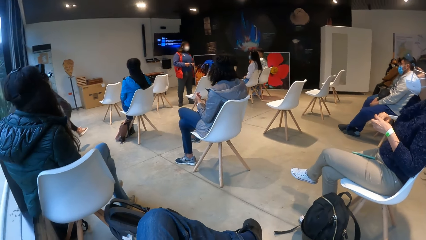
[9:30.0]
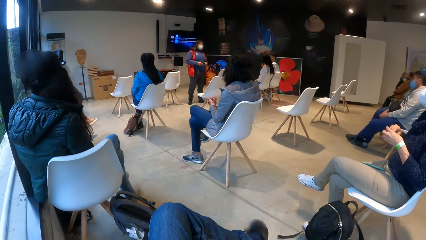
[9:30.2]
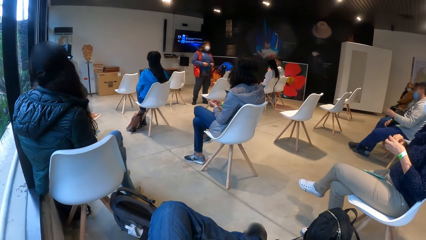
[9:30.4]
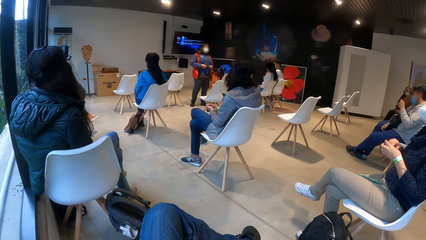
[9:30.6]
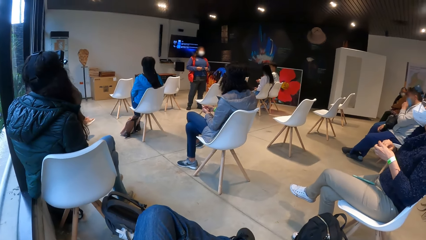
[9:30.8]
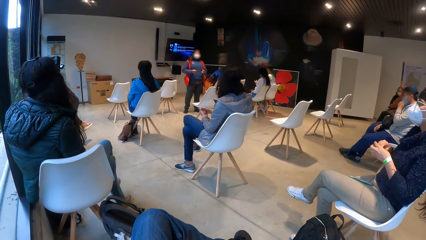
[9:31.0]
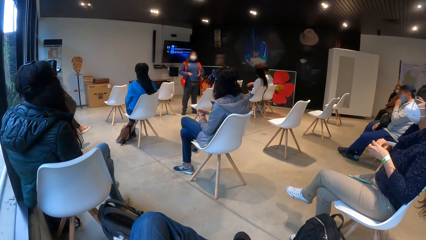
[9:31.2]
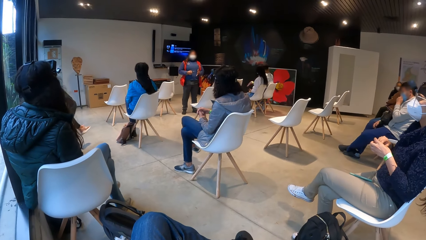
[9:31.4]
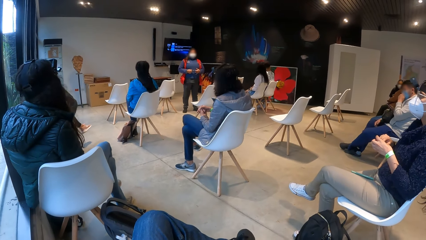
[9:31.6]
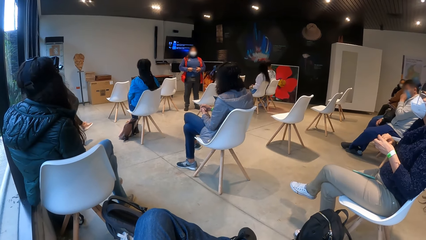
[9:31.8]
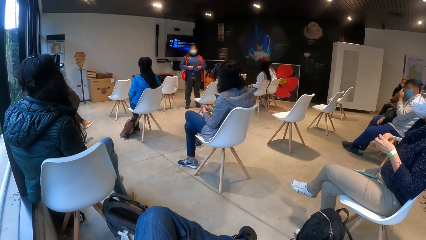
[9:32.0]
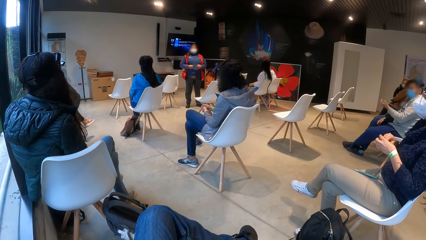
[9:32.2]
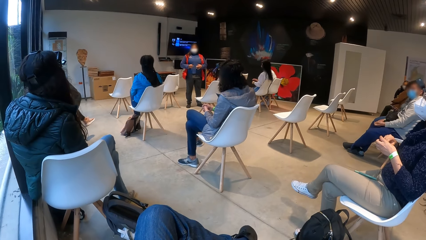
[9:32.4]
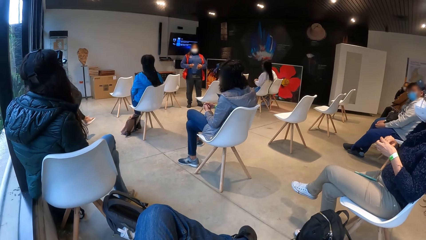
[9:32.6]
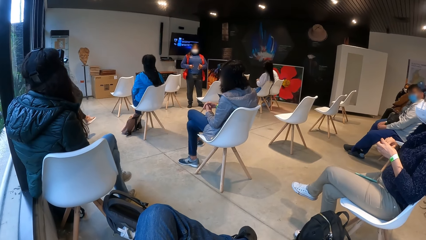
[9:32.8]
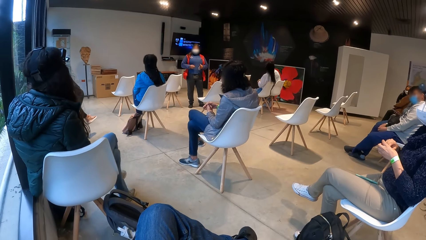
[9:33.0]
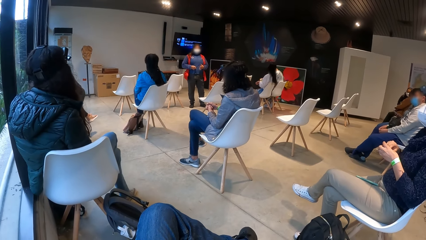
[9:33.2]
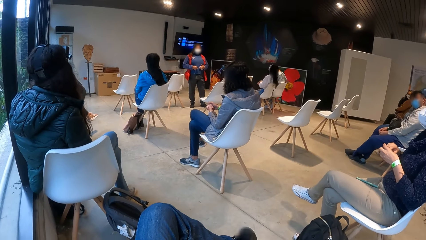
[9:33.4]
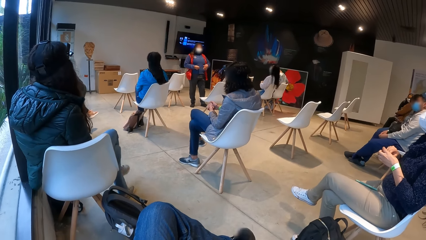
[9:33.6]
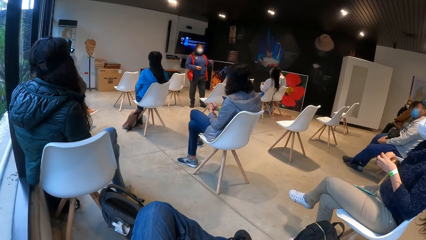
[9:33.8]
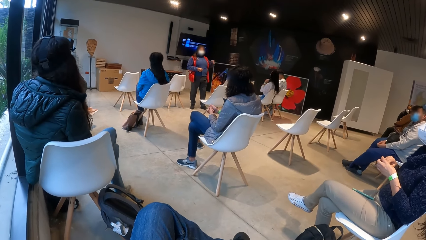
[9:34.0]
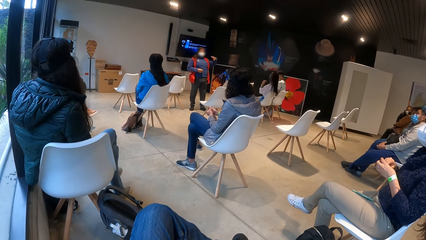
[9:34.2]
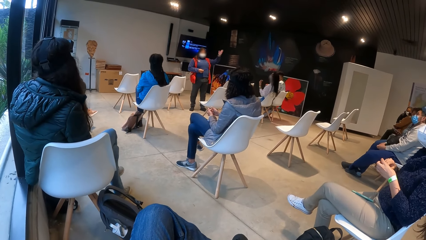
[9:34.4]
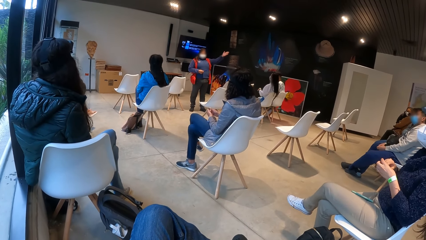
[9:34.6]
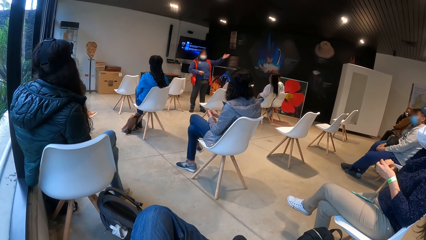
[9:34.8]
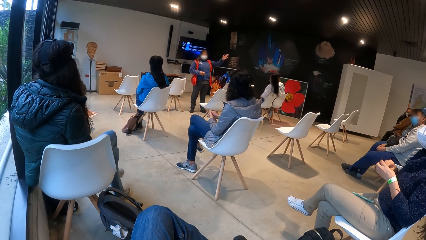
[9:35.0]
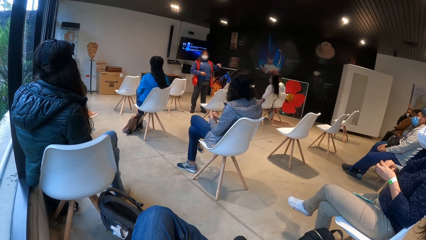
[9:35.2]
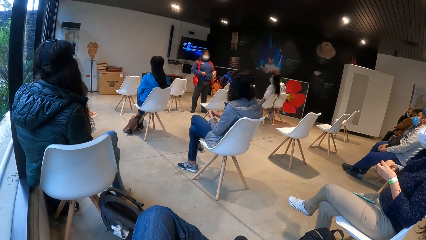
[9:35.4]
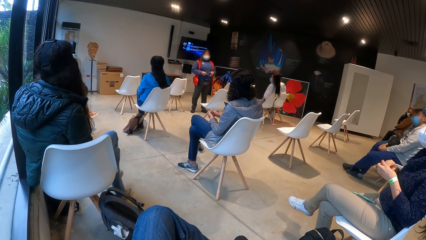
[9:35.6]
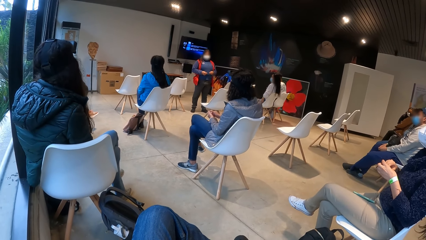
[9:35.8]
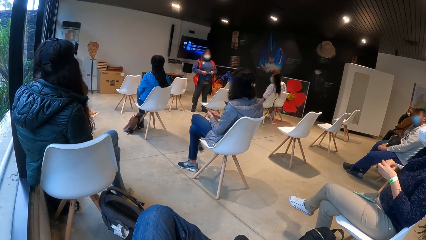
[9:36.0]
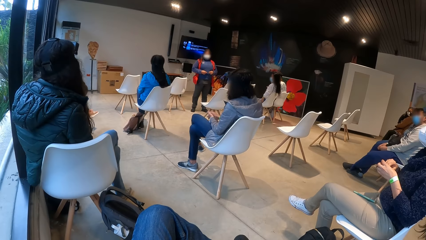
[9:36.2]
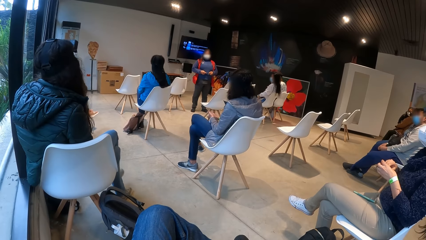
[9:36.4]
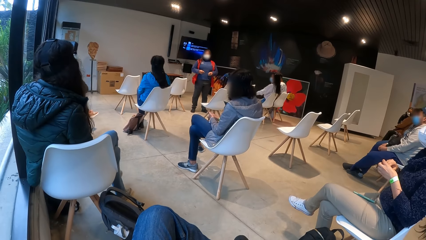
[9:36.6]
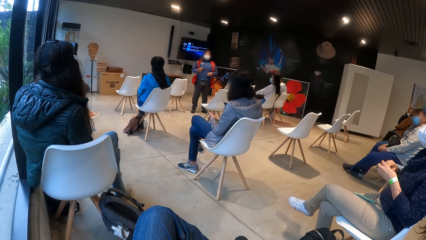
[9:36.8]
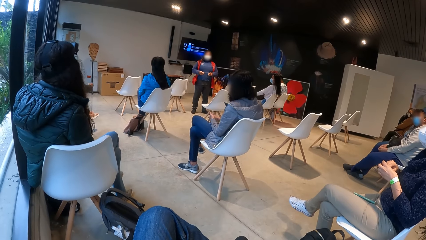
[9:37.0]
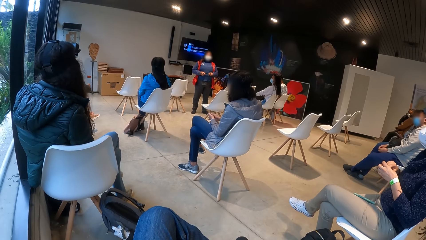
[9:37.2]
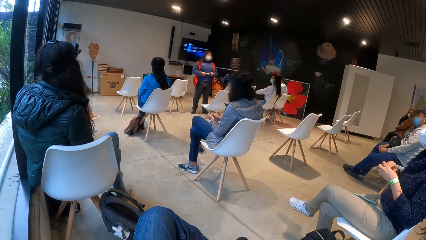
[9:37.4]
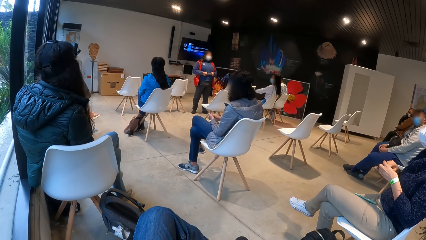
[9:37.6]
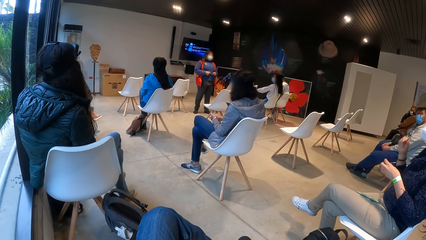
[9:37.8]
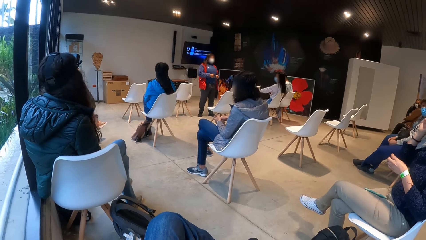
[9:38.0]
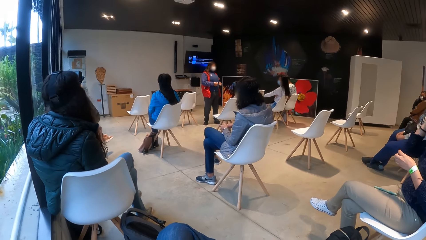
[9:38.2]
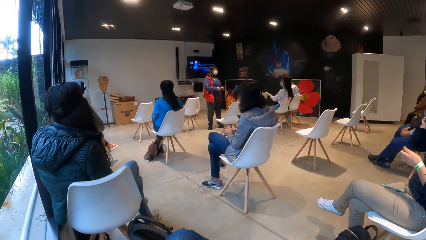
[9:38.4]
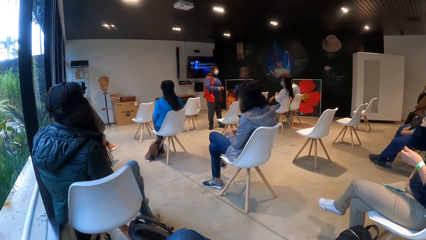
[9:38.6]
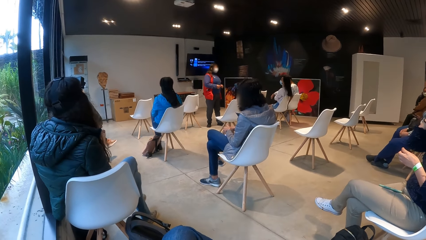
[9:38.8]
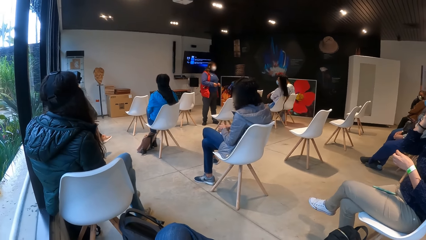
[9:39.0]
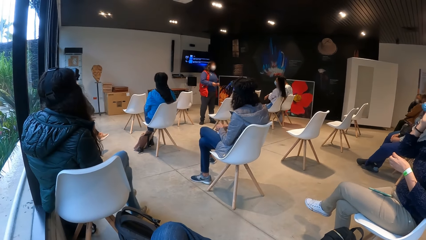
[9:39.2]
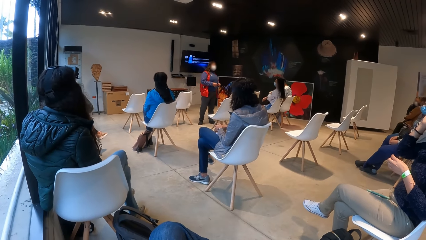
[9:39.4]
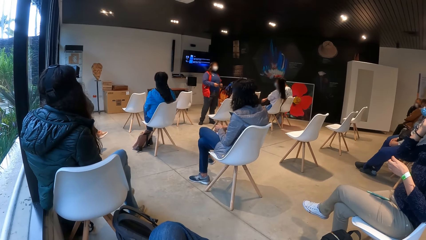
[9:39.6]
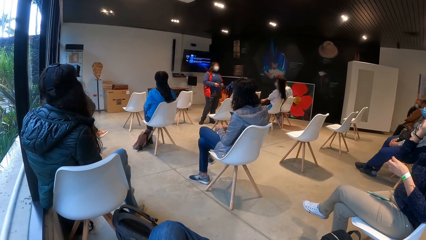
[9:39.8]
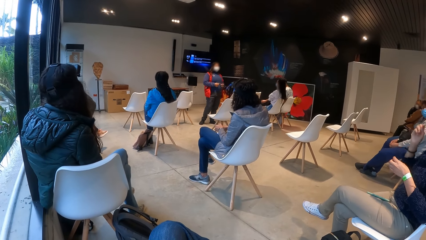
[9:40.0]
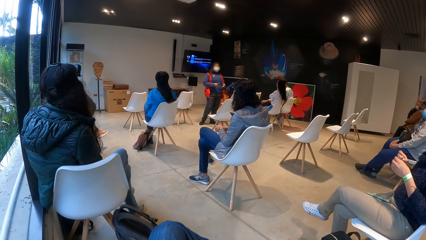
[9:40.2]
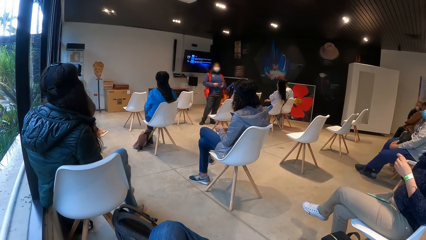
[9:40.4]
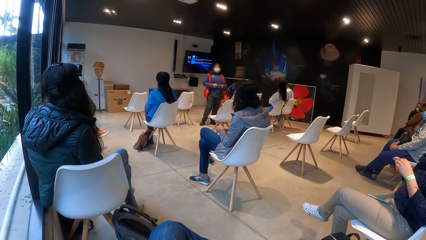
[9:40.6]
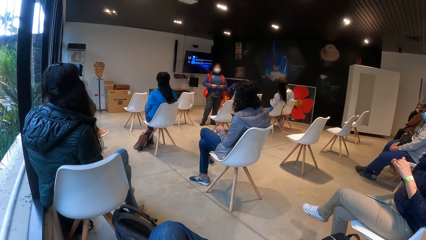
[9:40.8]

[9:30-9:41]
The camera wearer looks at the speaker in front.

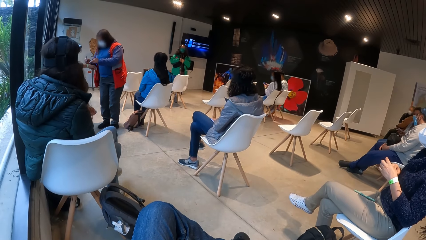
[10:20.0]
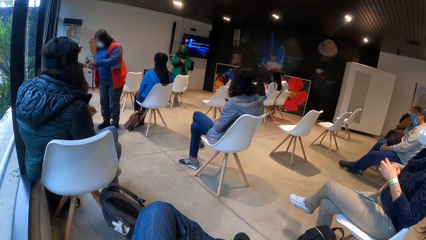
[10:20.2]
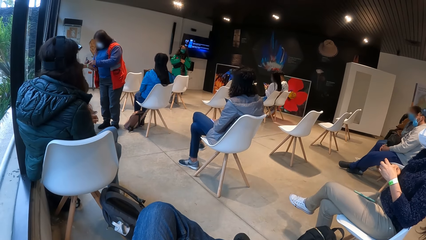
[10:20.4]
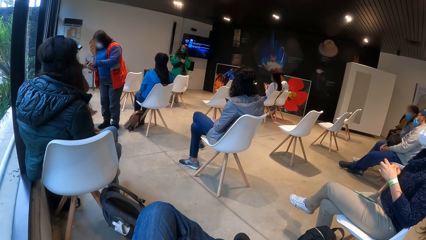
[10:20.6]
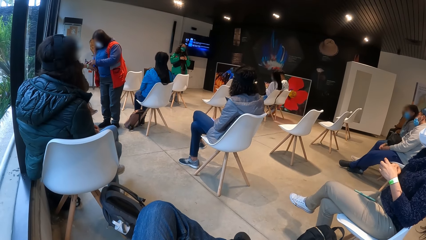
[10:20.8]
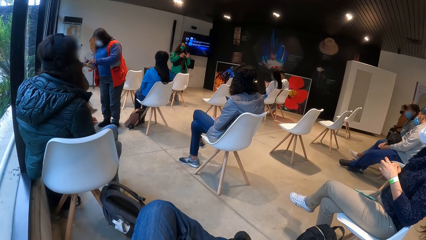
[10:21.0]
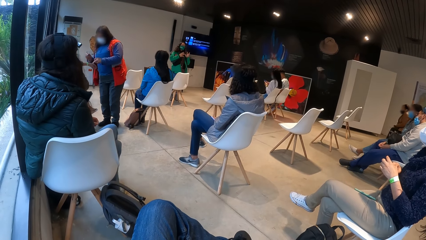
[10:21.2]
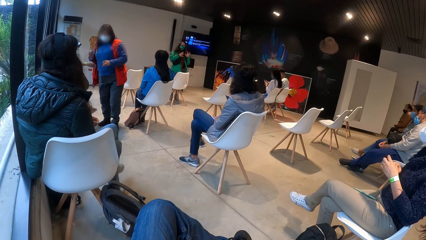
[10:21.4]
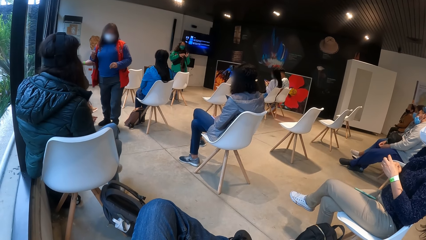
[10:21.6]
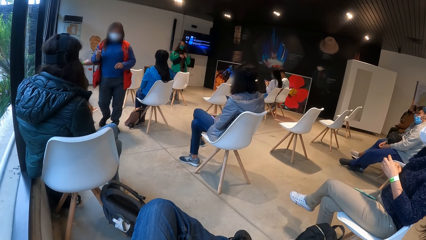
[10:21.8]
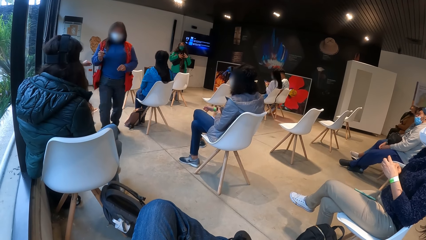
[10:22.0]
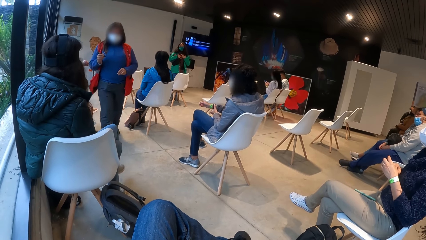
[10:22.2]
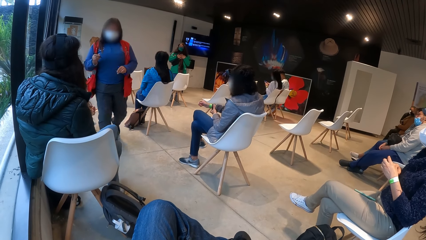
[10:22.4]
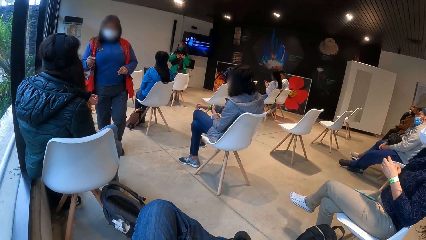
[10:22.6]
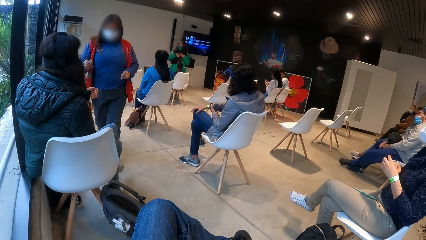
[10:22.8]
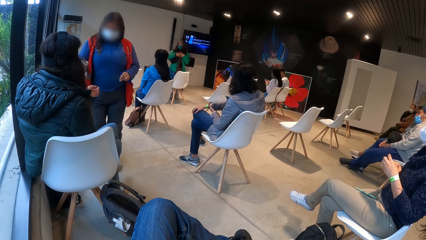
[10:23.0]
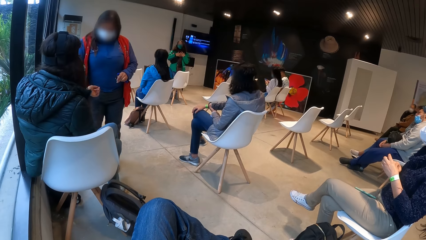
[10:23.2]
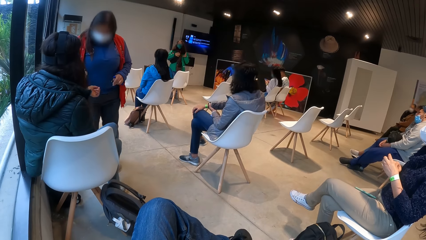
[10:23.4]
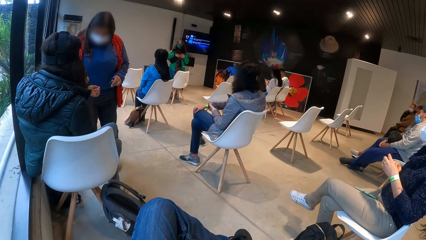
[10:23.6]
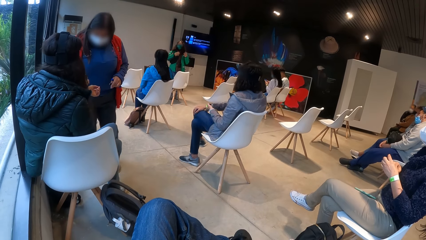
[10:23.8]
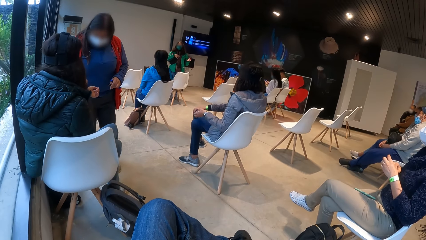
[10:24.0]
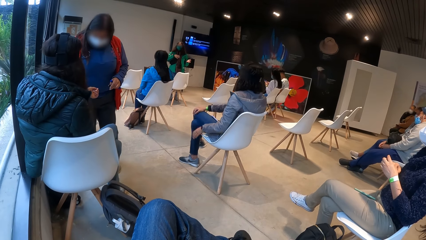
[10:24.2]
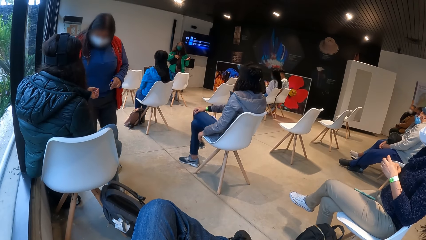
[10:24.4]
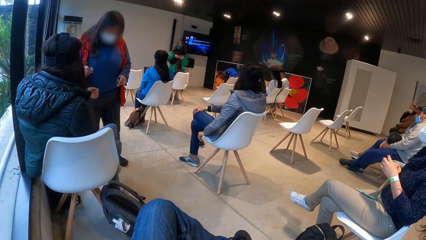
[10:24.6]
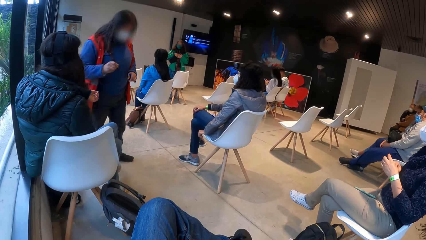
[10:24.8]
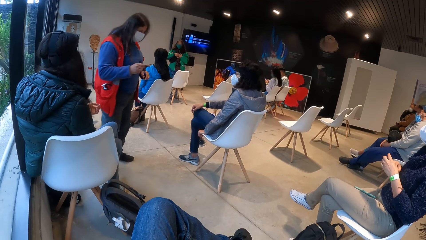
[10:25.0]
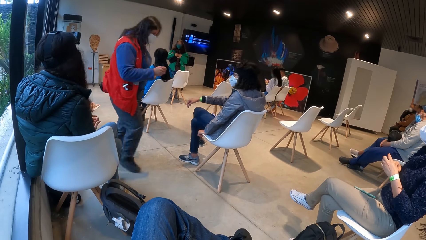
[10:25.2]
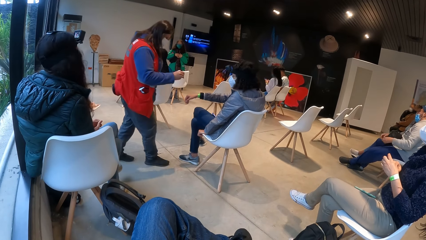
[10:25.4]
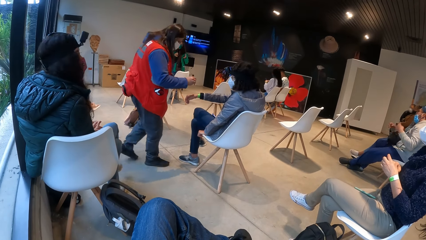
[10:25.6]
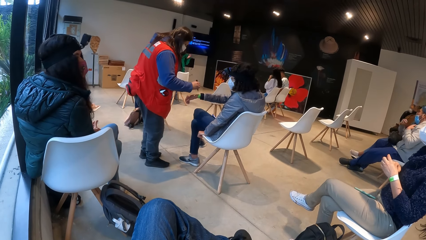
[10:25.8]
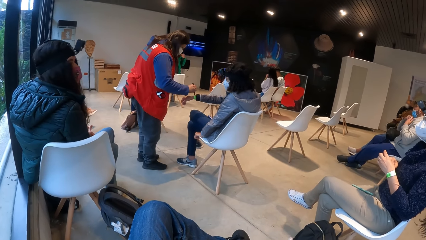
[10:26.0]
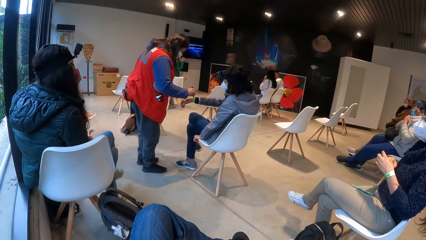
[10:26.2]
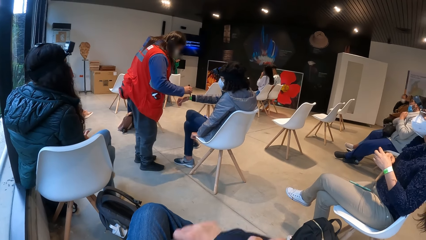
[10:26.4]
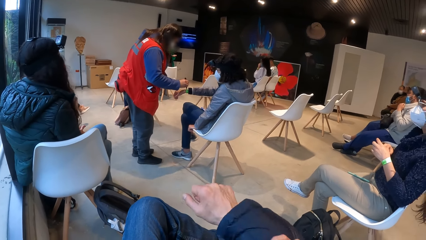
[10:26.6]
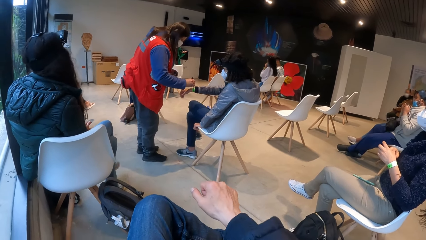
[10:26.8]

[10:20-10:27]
A woman speaks to the camera wearer and the group of people seated.
